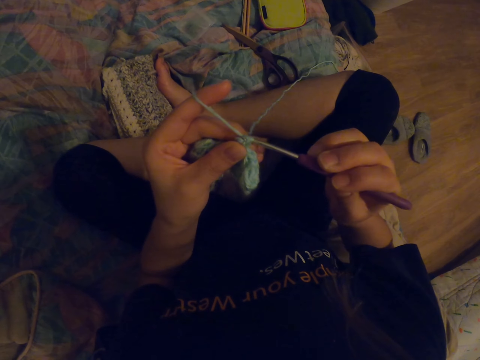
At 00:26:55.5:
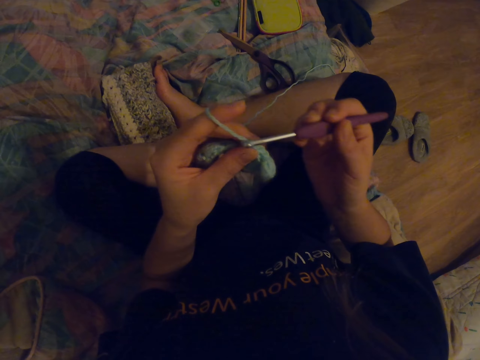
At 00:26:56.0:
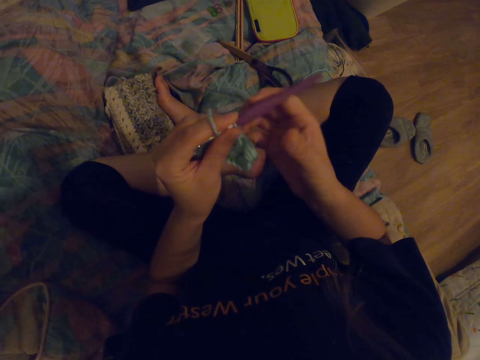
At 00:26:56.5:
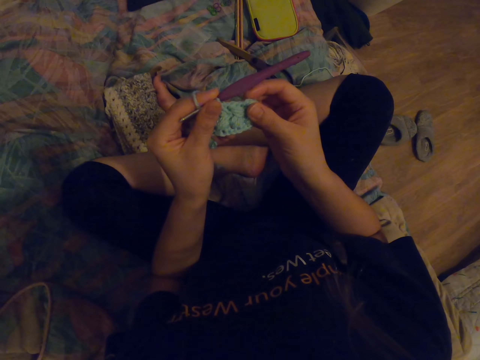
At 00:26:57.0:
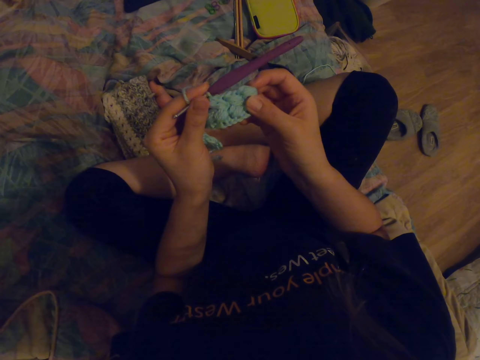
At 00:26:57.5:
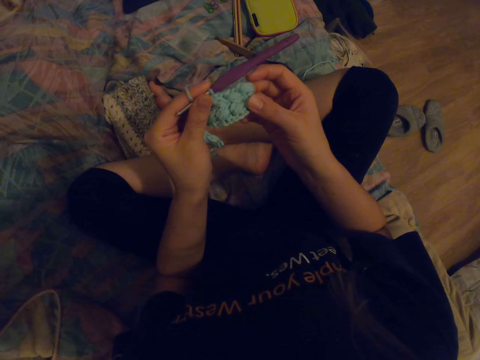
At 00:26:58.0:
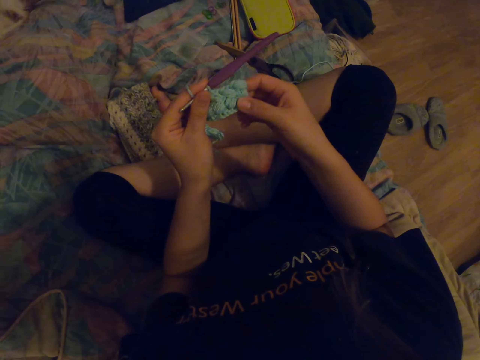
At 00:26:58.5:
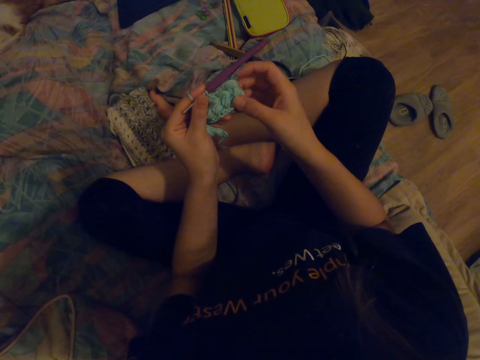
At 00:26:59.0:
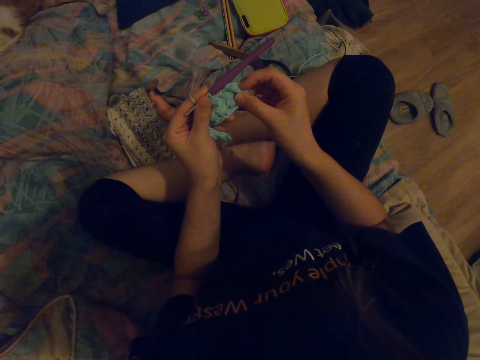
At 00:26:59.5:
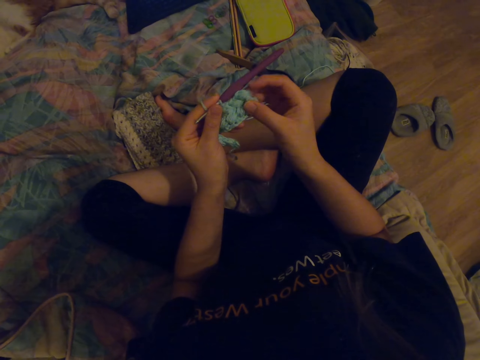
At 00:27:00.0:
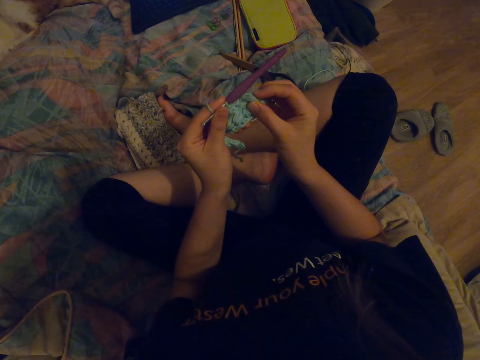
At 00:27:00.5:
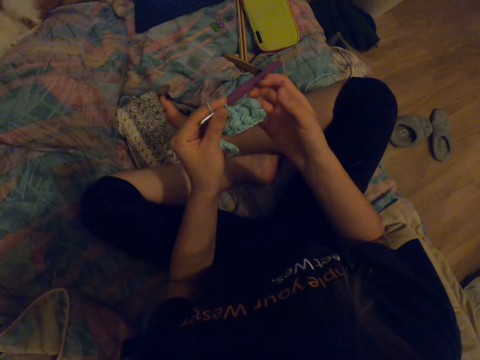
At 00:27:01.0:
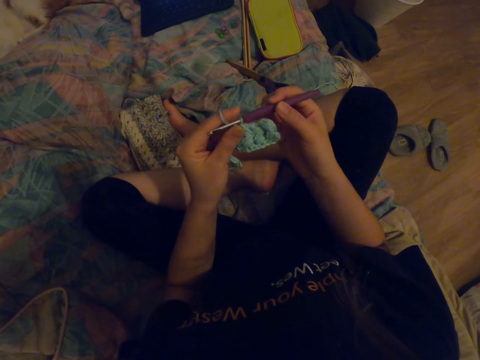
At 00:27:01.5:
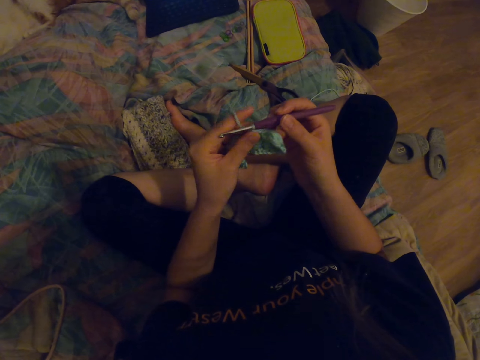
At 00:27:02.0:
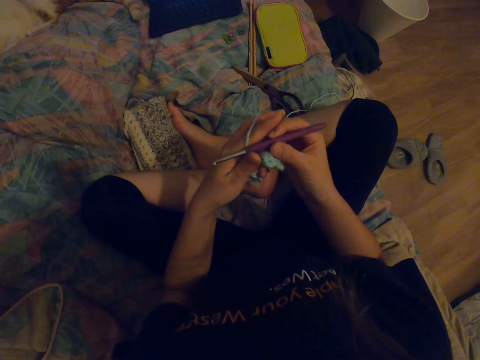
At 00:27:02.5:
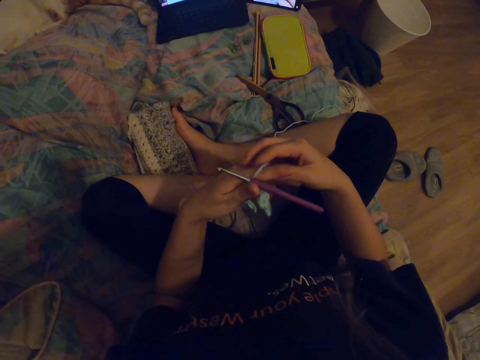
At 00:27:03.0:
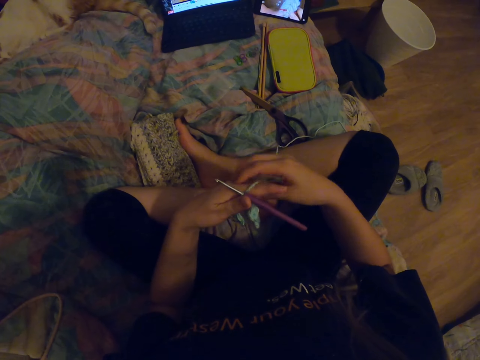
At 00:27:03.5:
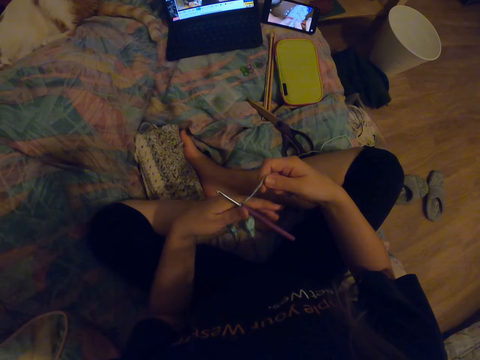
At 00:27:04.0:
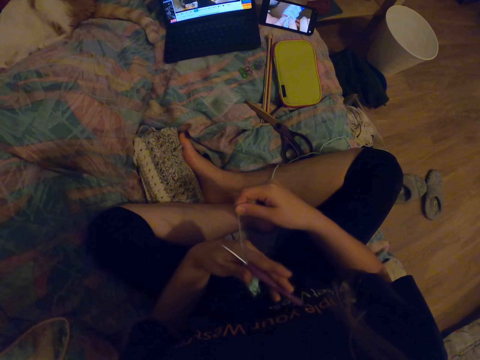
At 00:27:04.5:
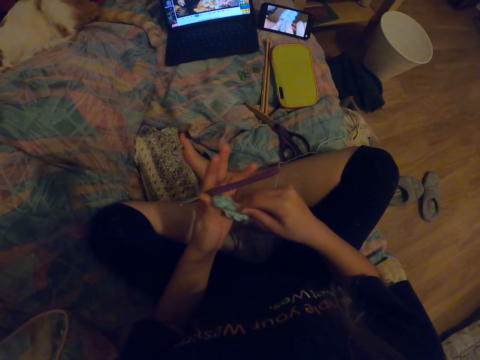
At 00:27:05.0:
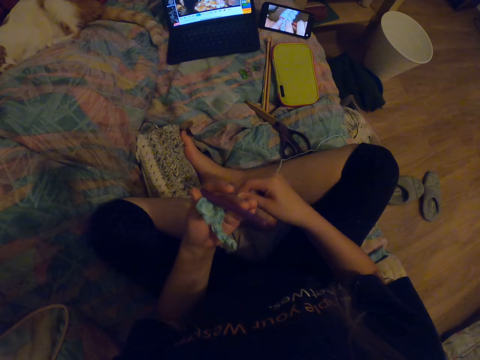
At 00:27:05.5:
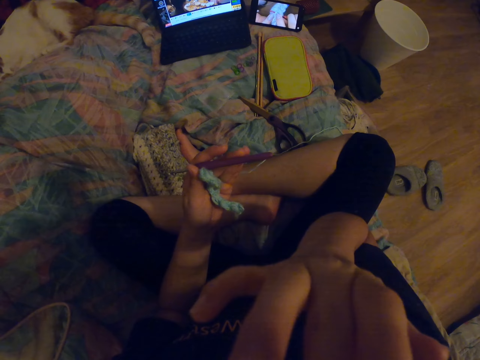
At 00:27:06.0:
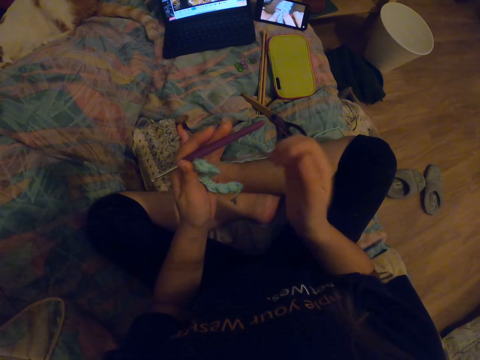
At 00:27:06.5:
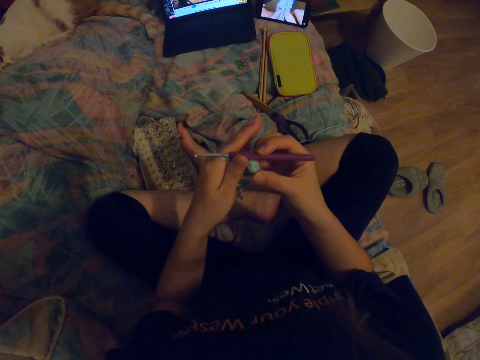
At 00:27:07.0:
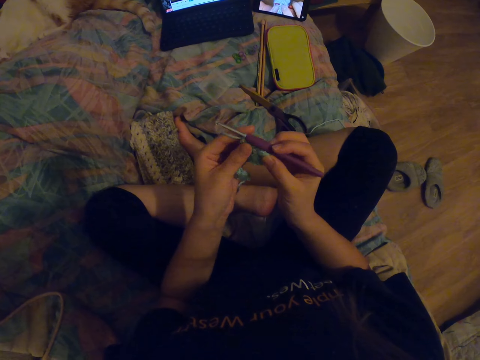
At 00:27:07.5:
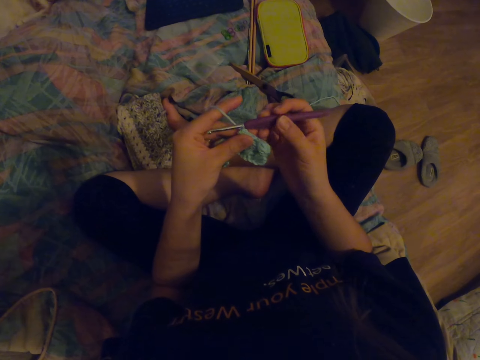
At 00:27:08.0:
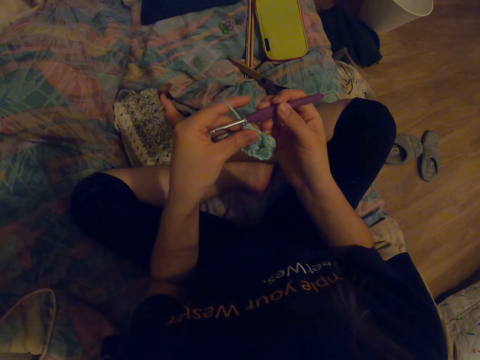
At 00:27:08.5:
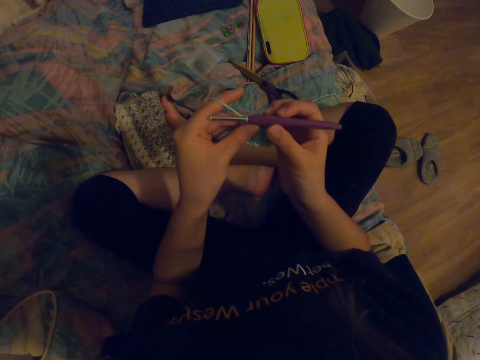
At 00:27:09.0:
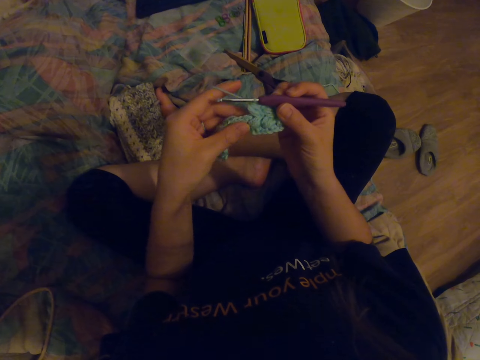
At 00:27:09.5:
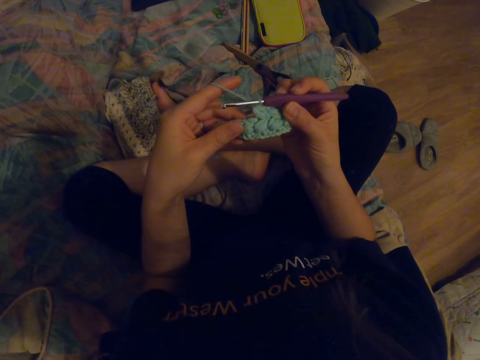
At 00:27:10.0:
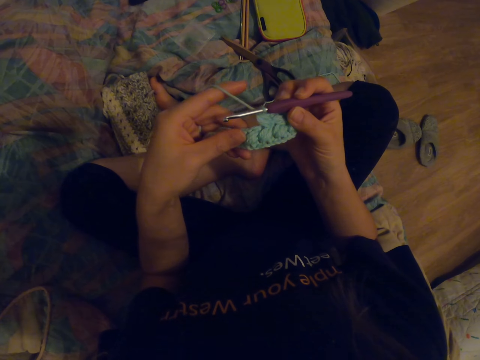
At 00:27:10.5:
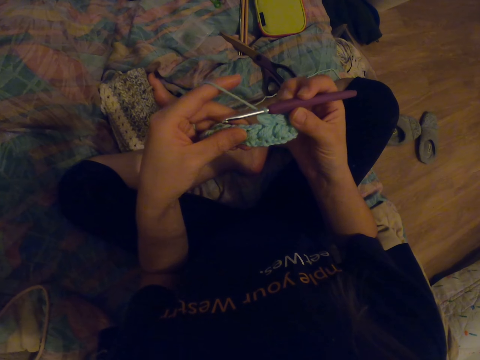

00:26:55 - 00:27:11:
The camera wearer straightens a fabric. They look at the fabric. They roll the thread on the fingers. They hold the nose. They look at the fabric.

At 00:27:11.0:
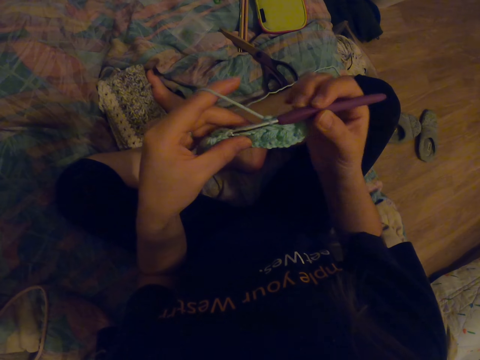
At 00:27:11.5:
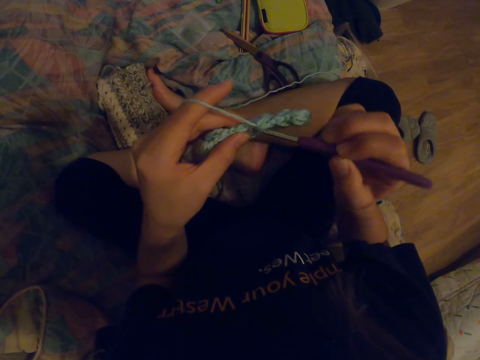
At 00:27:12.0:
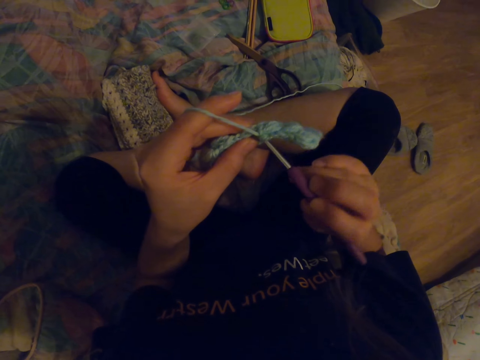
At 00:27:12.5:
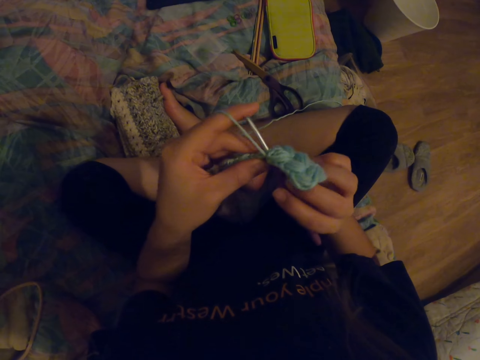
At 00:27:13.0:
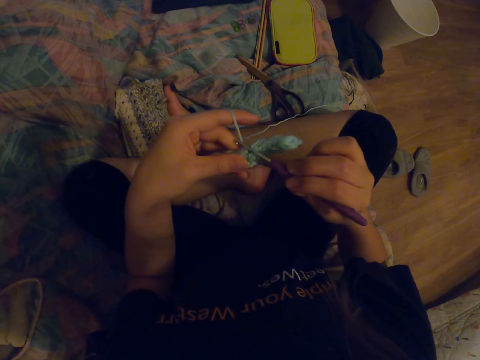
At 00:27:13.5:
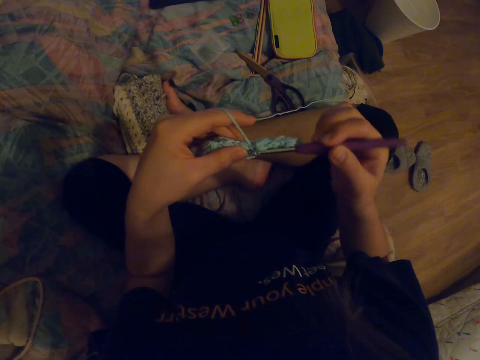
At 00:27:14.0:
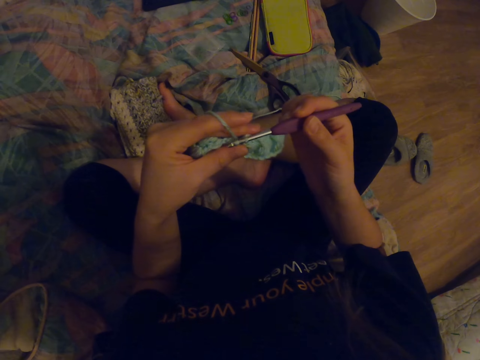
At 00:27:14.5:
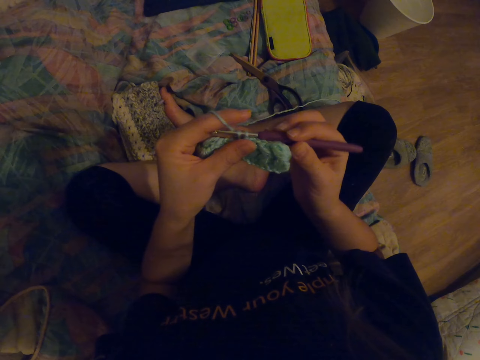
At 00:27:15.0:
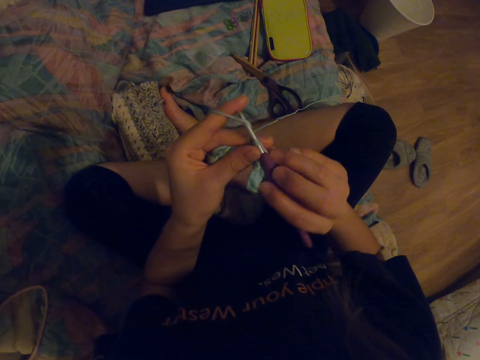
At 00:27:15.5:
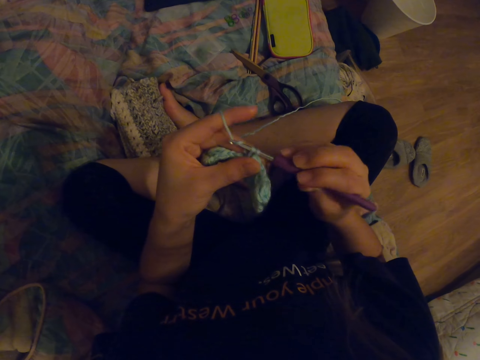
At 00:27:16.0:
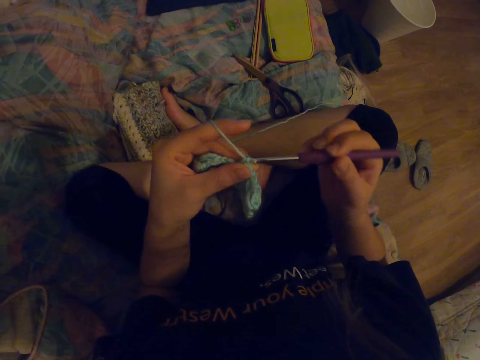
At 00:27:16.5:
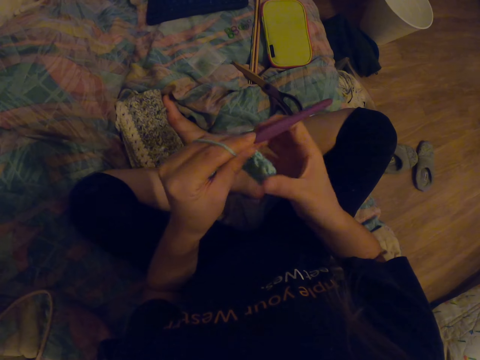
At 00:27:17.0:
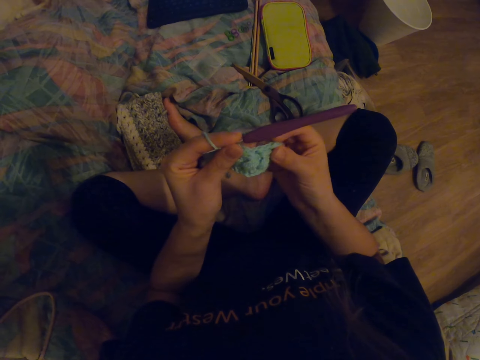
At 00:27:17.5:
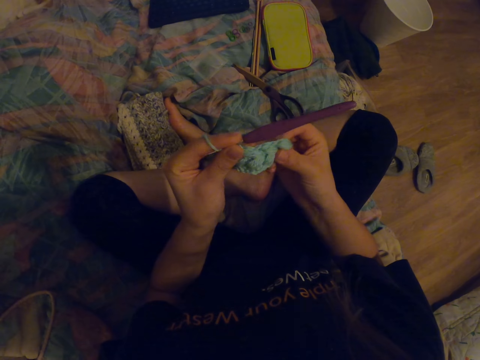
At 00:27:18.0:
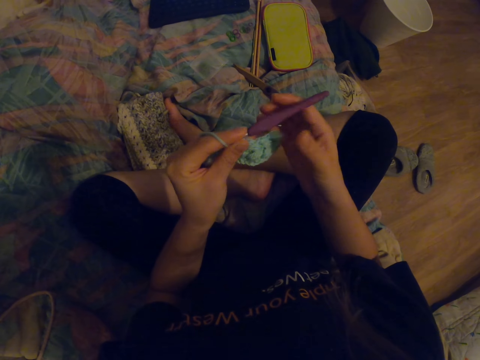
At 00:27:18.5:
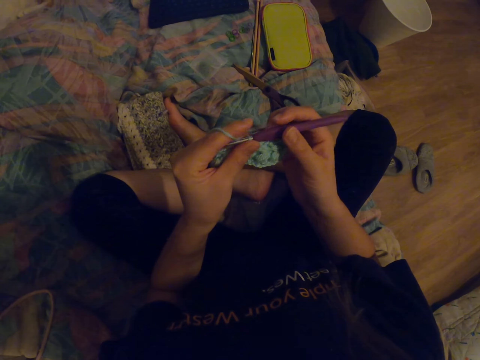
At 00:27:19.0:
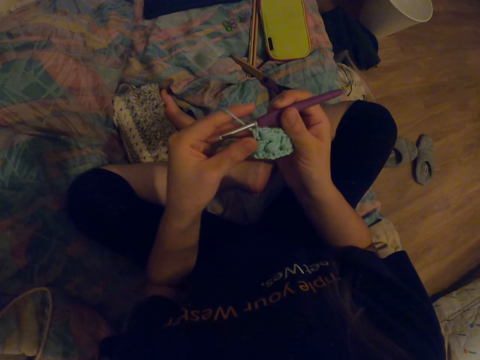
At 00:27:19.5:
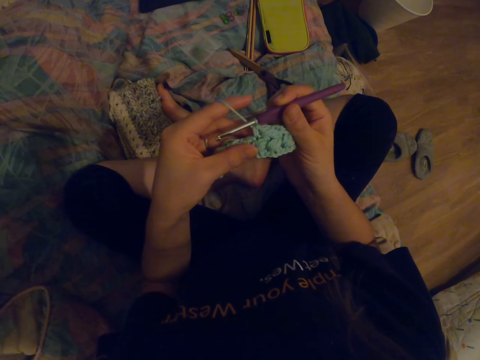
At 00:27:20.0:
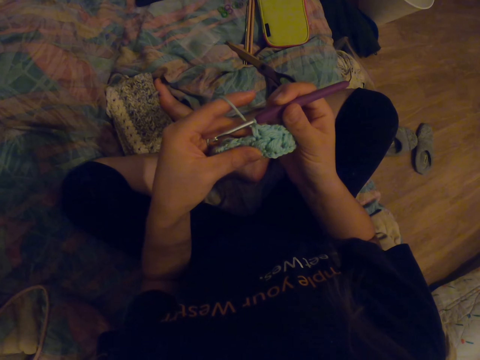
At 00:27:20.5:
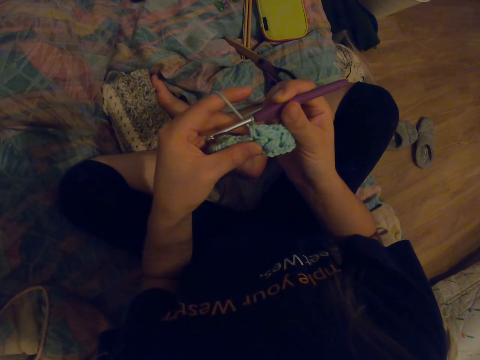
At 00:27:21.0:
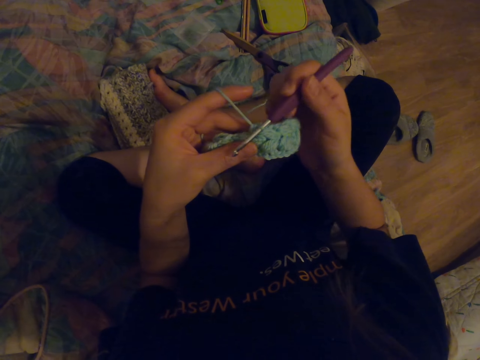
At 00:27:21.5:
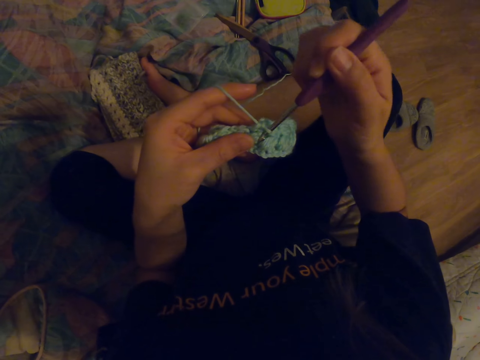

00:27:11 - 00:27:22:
The camera wearer knits the fabric with a crochet hook. They look at the fabric.
